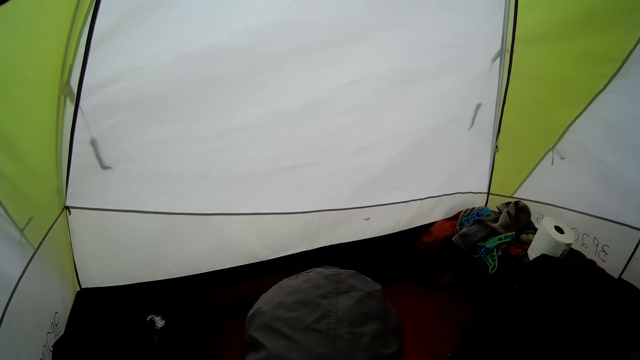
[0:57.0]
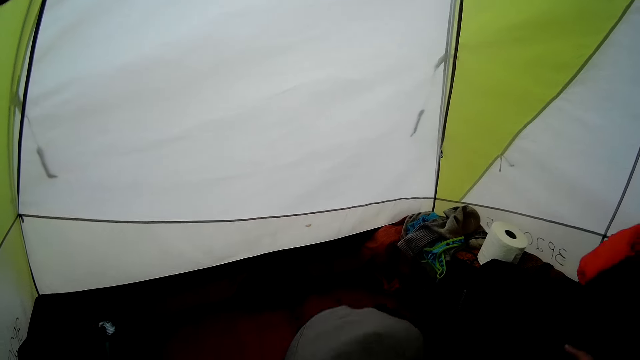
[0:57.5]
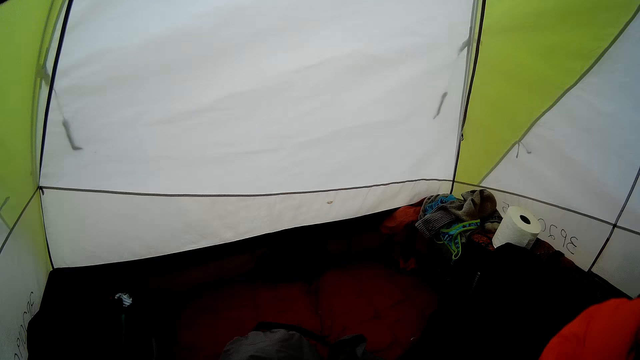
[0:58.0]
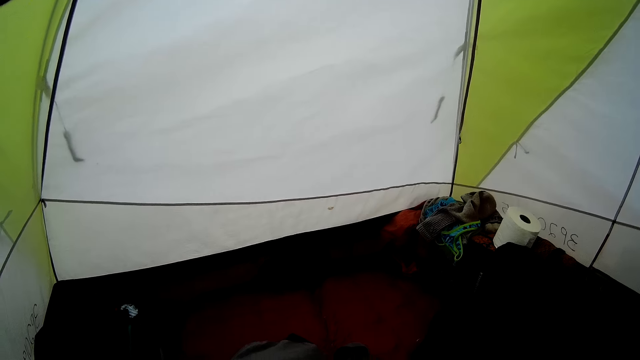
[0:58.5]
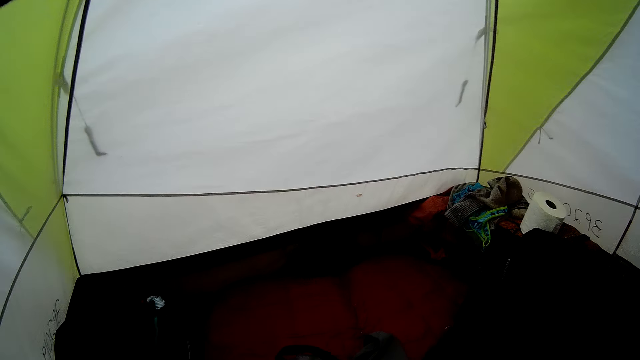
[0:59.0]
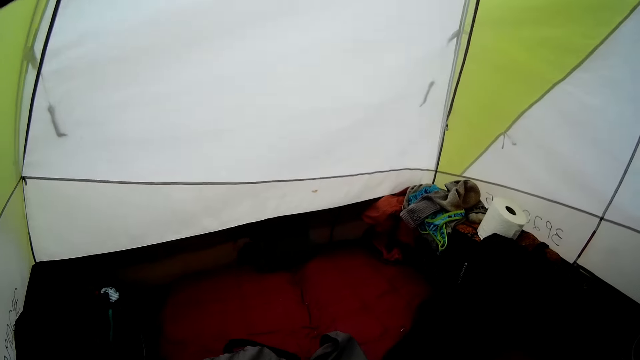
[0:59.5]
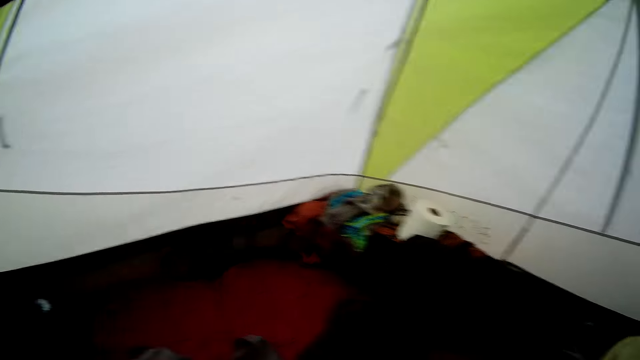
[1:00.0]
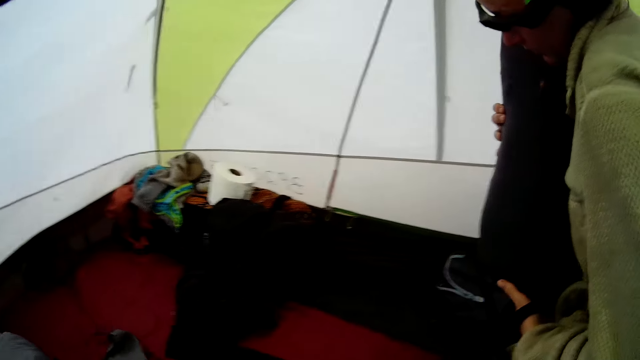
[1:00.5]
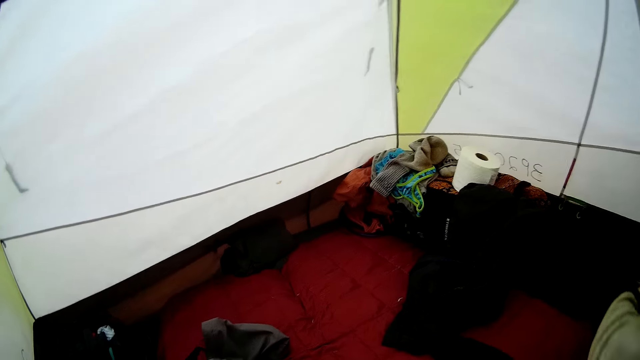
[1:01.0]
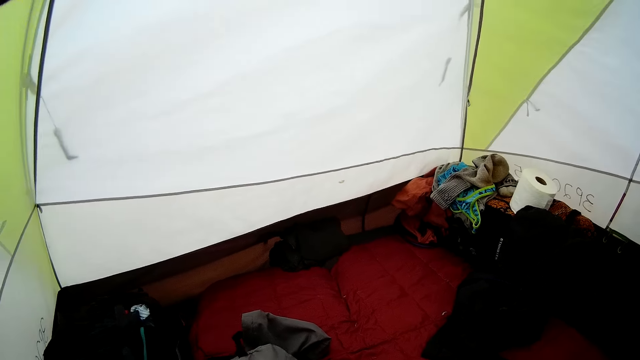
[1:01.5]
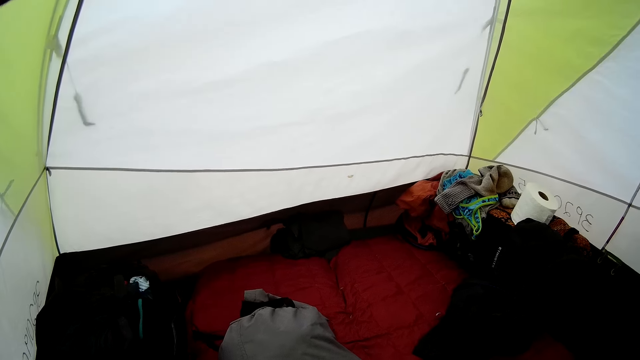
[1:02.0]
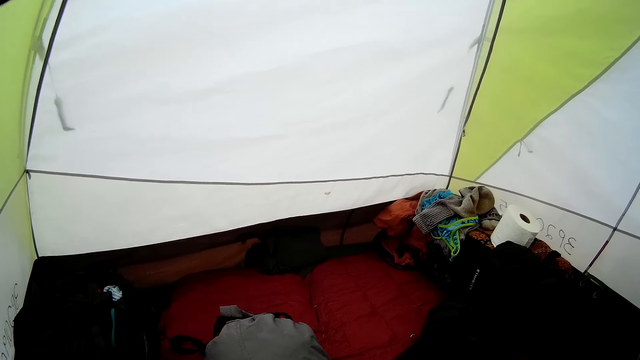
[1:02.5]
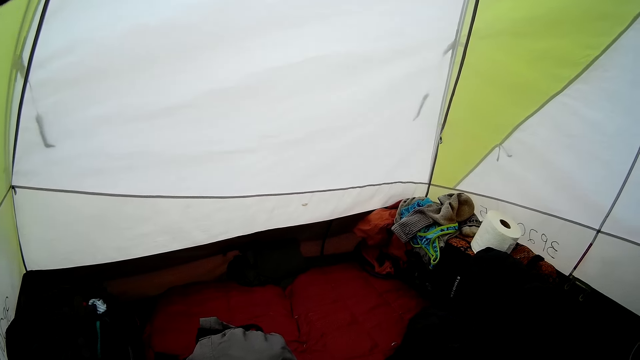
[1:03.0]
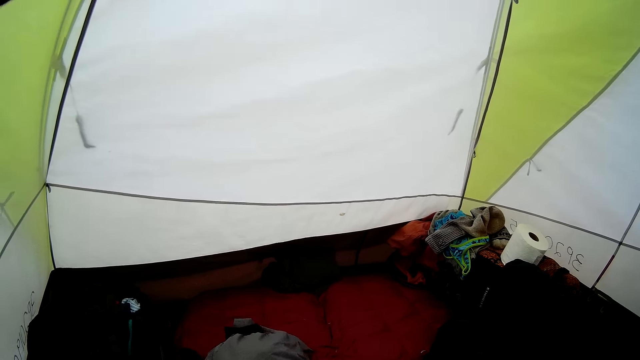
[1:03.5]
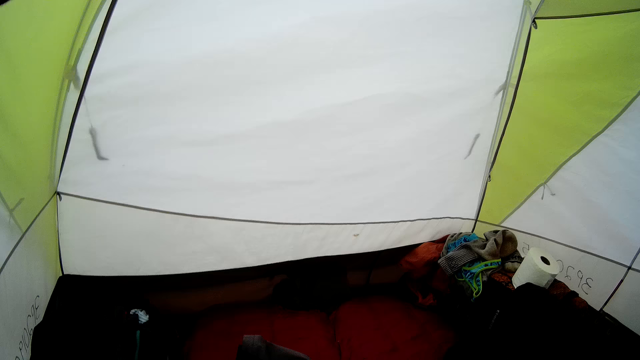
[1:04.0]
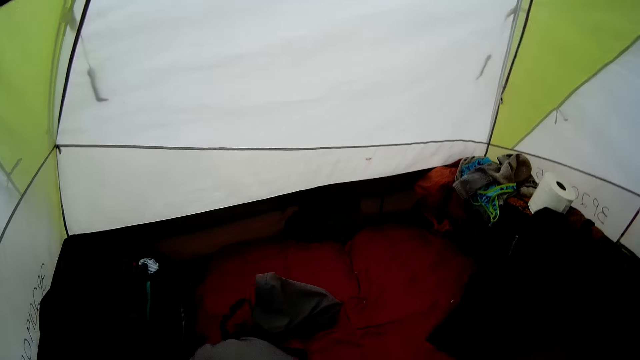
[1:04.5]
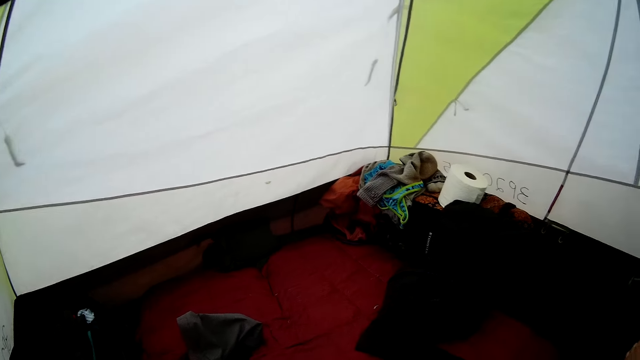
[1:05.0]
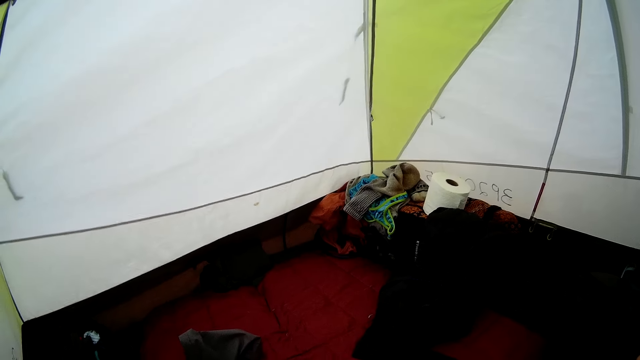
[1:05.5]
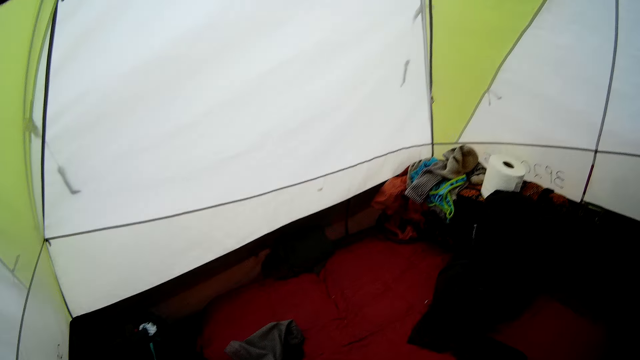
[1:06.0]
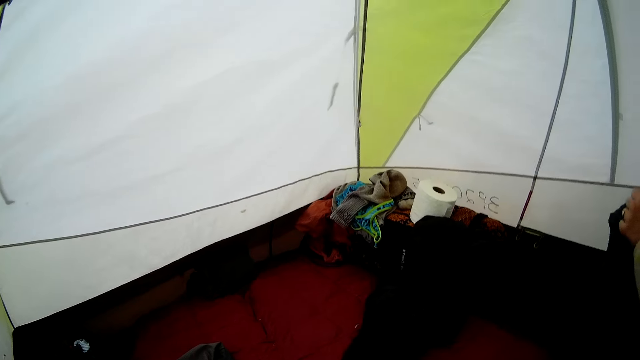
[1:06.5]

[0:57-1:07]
The camera wearer puts the cloth in the bag. They look around the room. They close the bag. They stand in the tent.

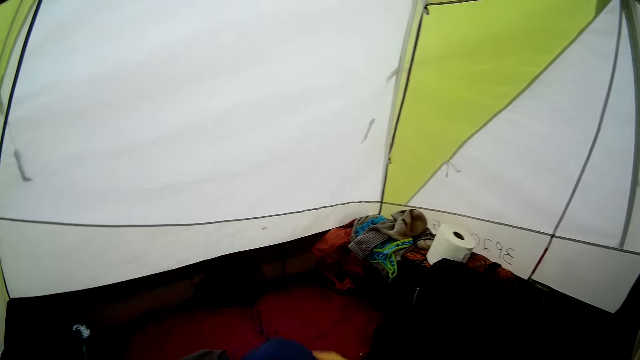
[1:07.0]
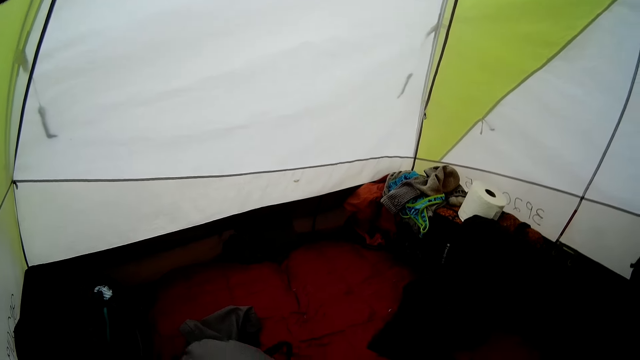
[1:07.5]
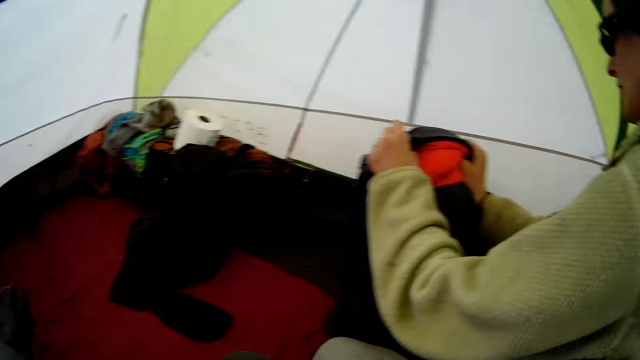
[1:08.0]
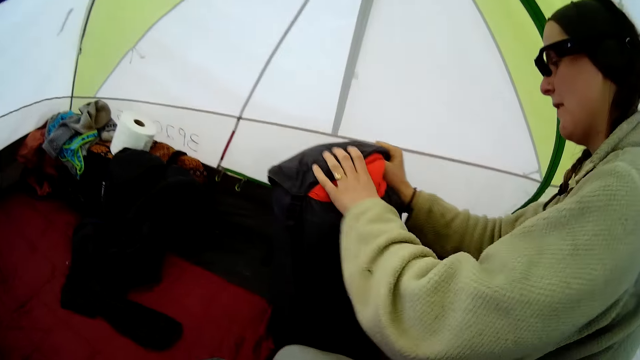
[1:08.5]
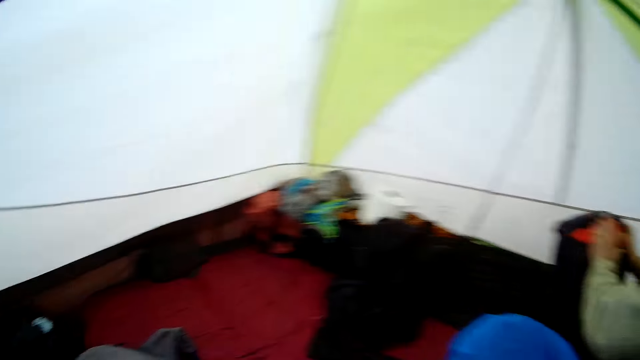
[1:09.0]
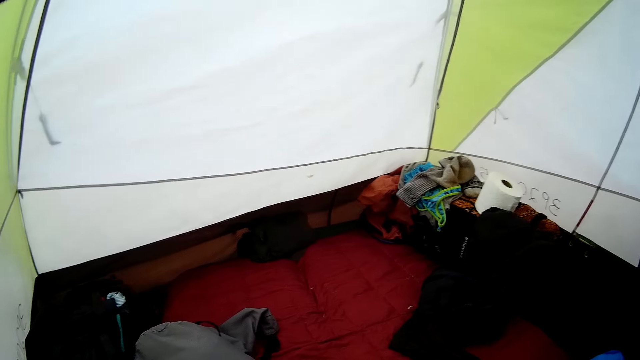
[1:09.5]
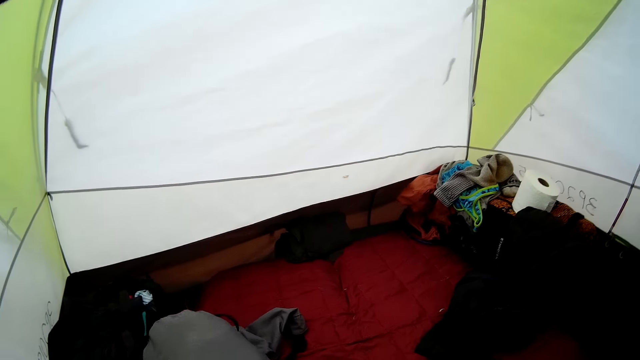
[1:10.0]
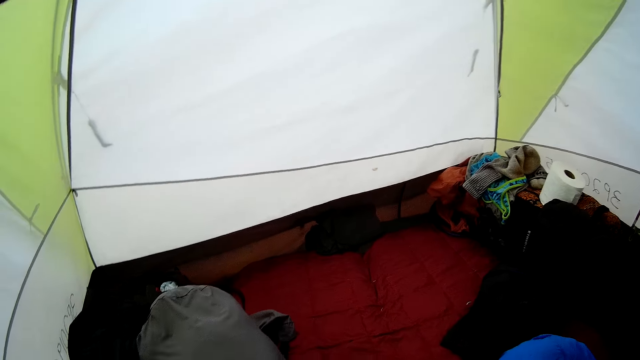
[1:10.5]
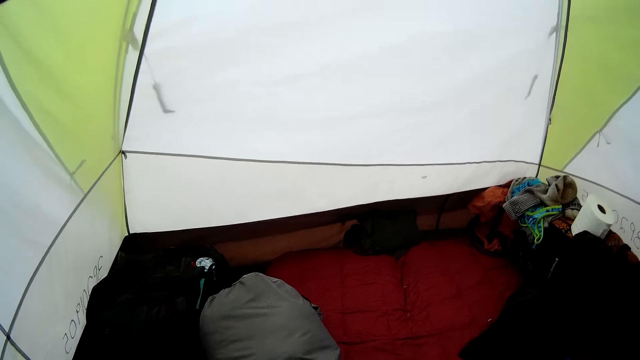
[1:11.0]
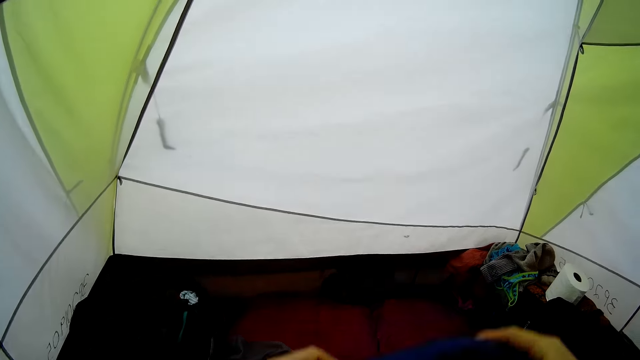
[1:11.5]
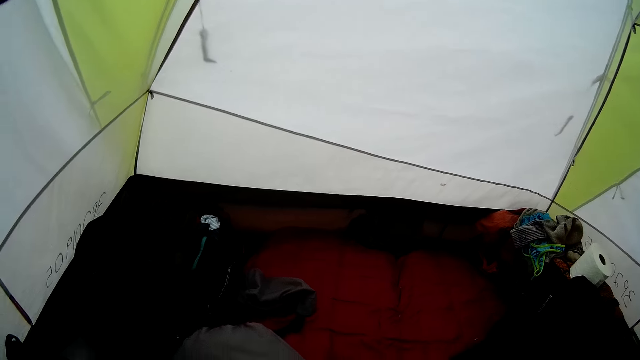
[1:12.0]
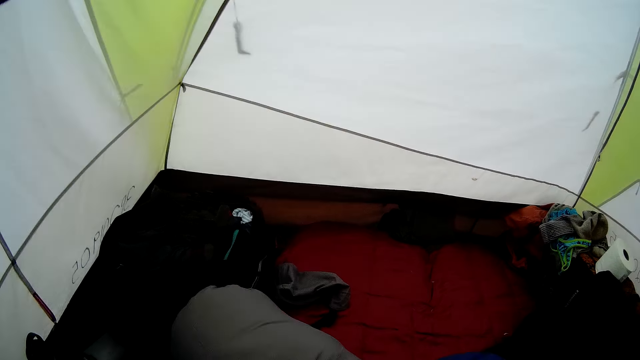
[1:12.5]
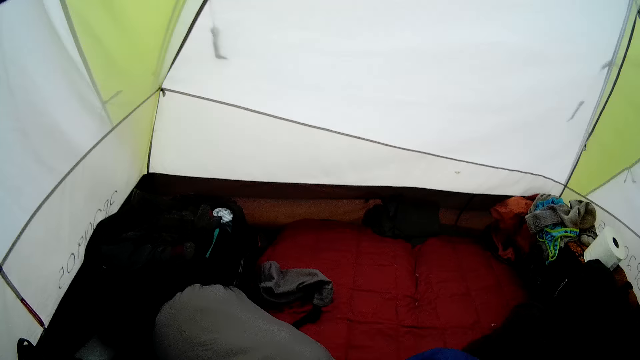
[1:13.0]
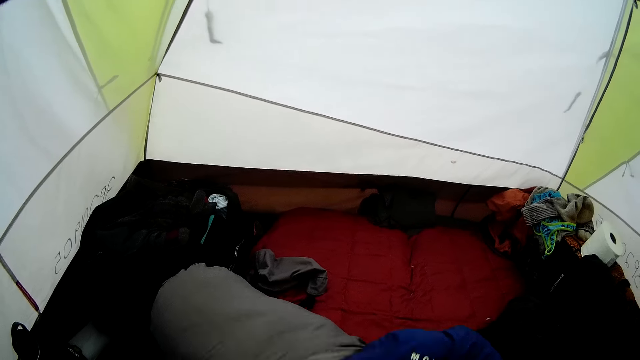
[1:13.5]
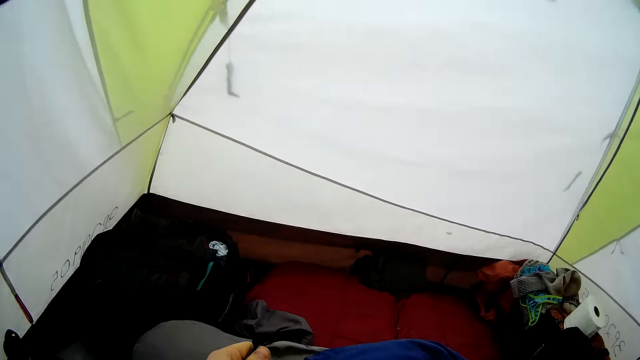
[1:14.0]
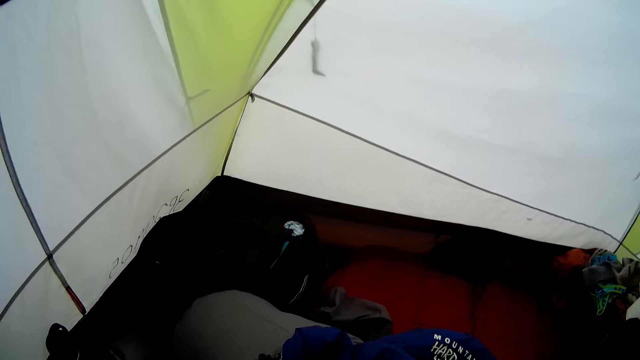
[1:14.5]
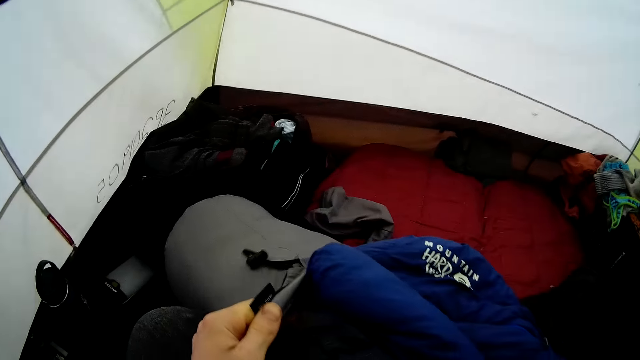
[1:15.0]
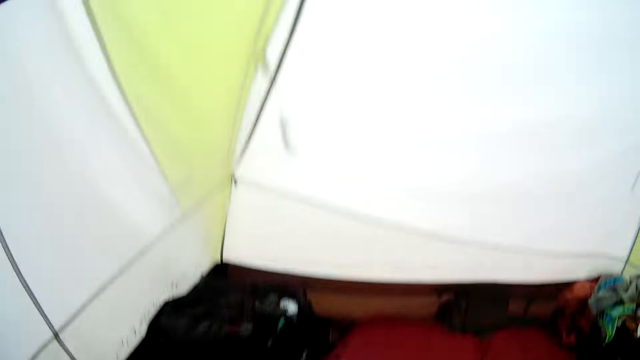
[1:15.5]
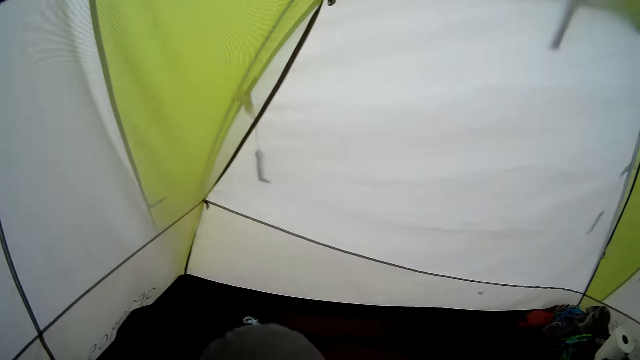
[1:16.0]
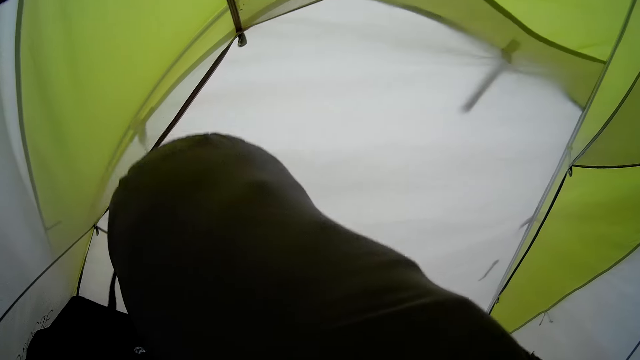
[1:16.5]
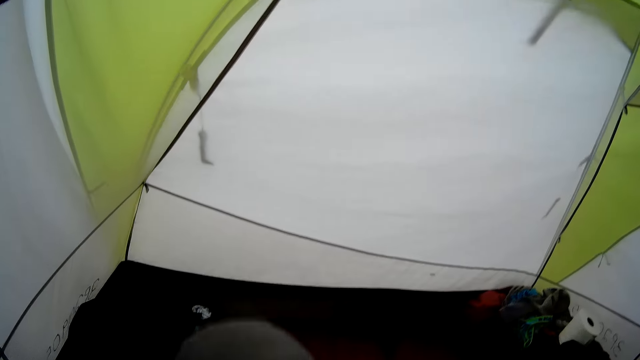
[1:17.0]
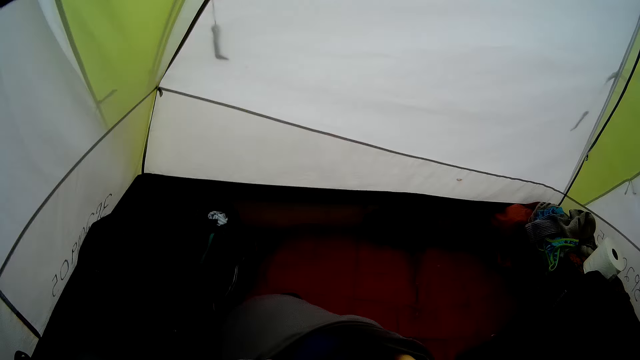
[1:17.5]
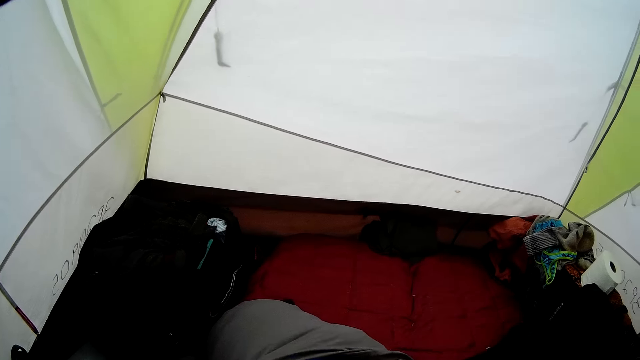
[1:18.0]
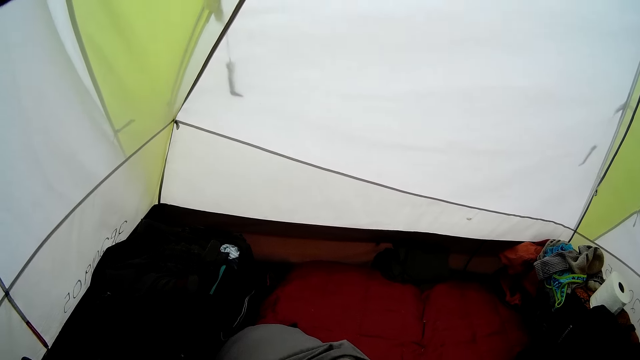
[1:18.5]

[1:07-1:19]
The camera wearer puts the cloth in the bag. They look at a woman. They arrange the cloth in the bag. They put a blanket in the bag. They fold the piece of cloth. They make the bag.
